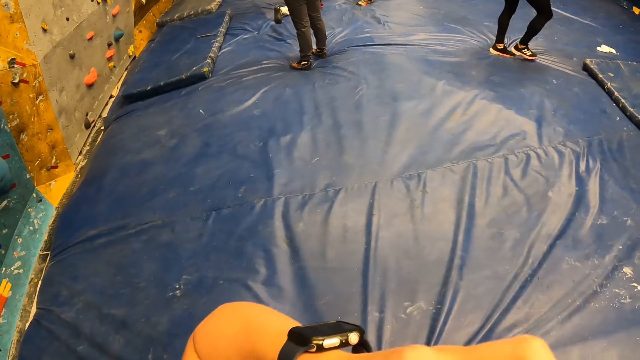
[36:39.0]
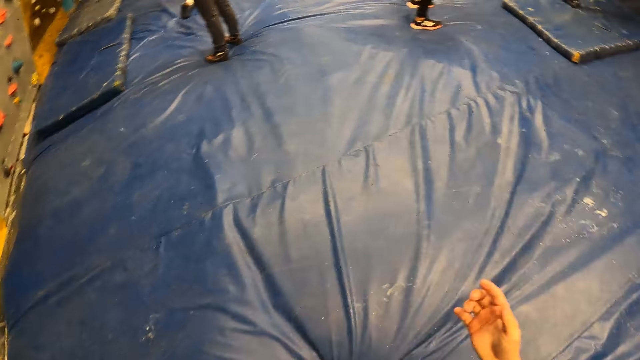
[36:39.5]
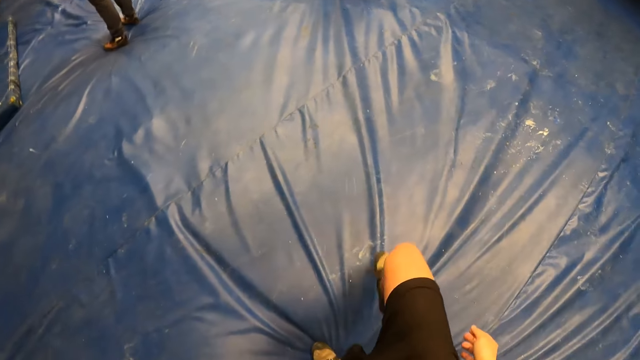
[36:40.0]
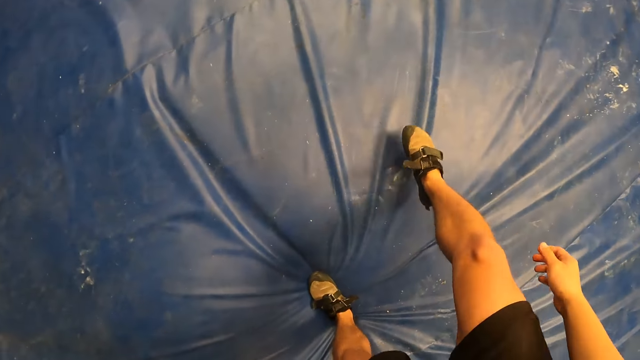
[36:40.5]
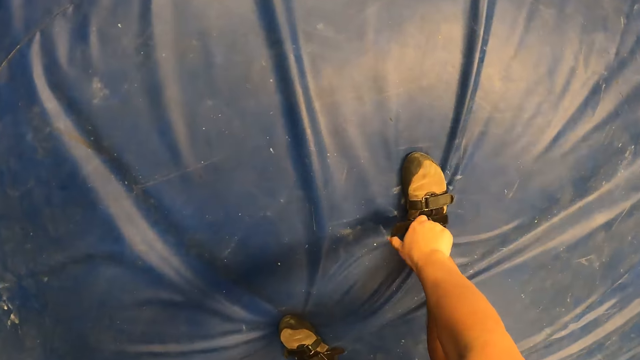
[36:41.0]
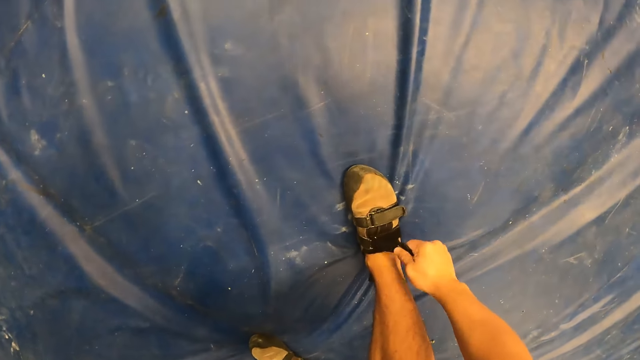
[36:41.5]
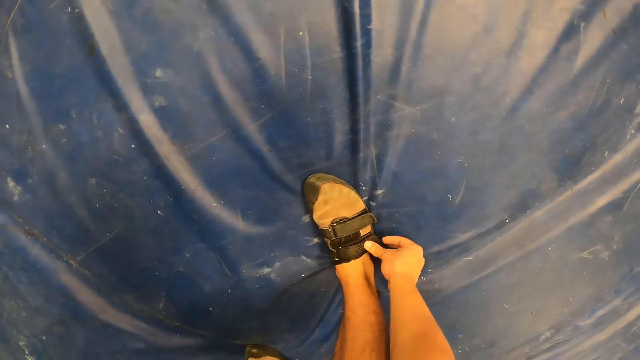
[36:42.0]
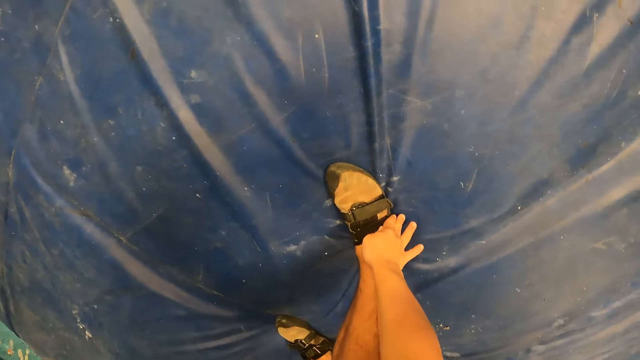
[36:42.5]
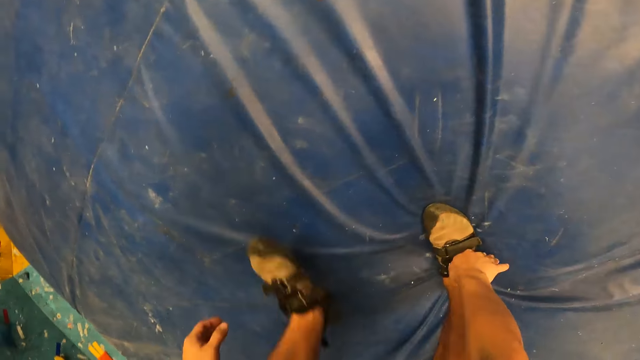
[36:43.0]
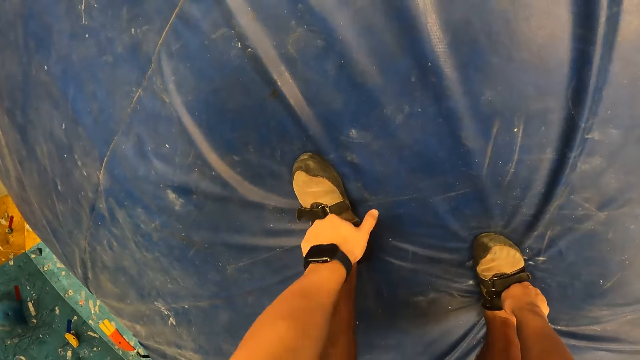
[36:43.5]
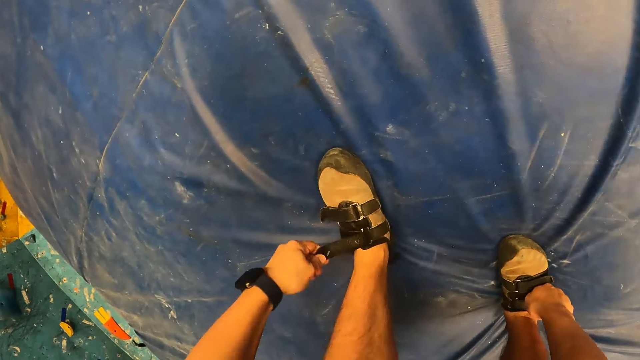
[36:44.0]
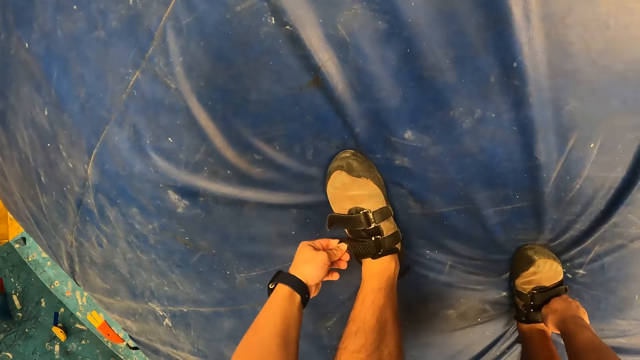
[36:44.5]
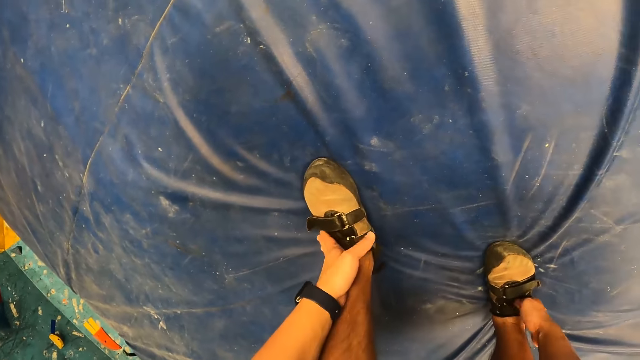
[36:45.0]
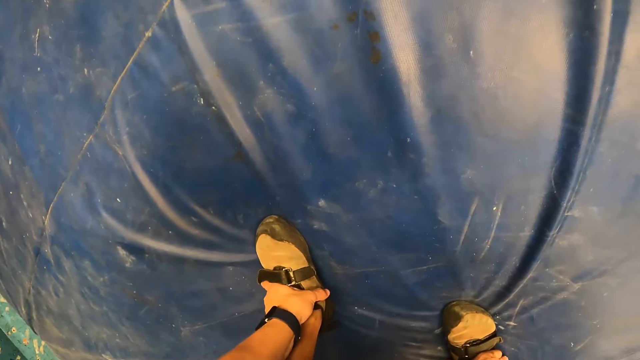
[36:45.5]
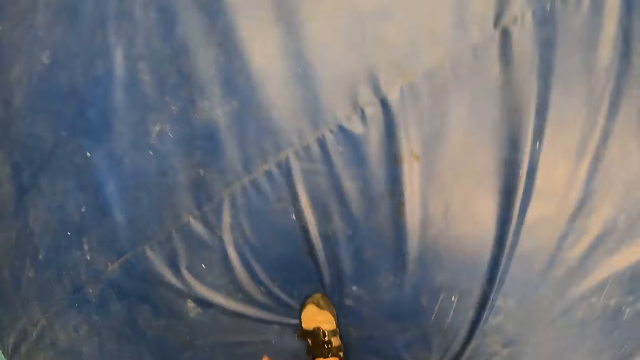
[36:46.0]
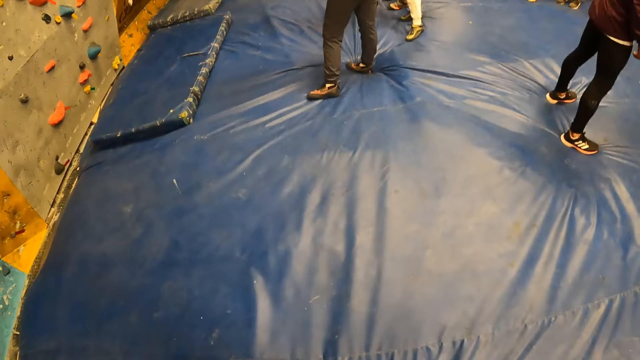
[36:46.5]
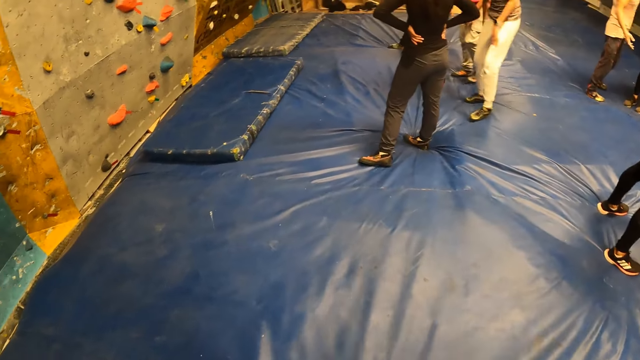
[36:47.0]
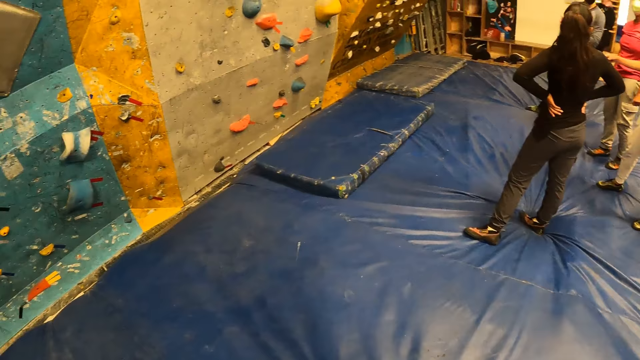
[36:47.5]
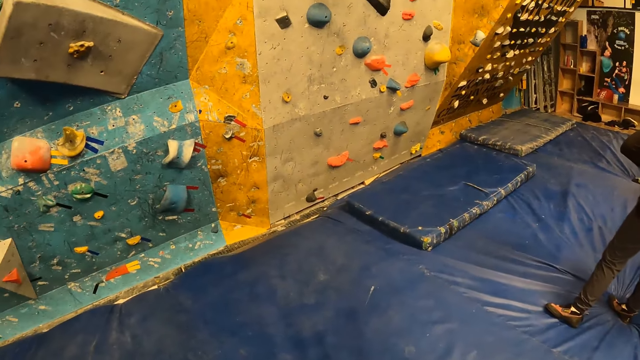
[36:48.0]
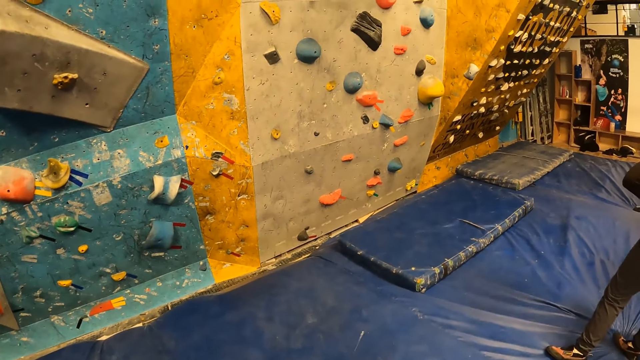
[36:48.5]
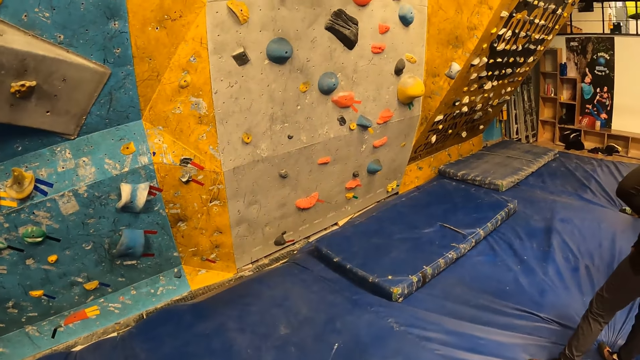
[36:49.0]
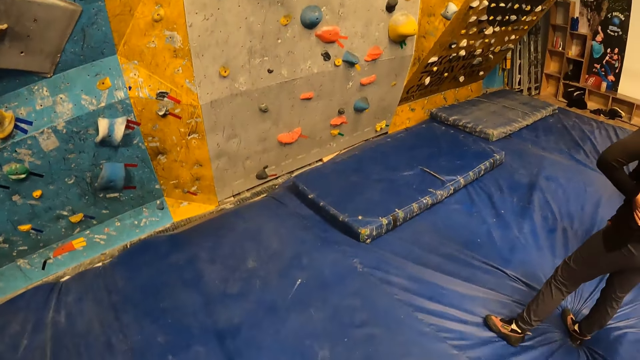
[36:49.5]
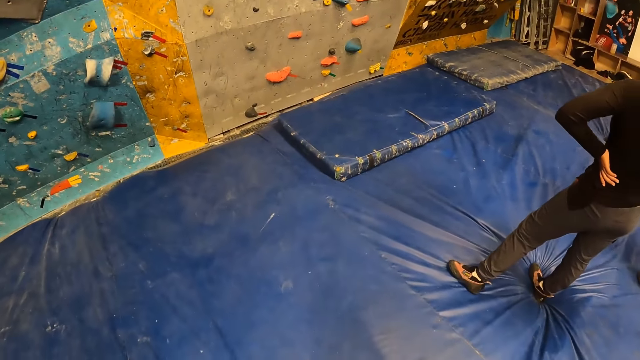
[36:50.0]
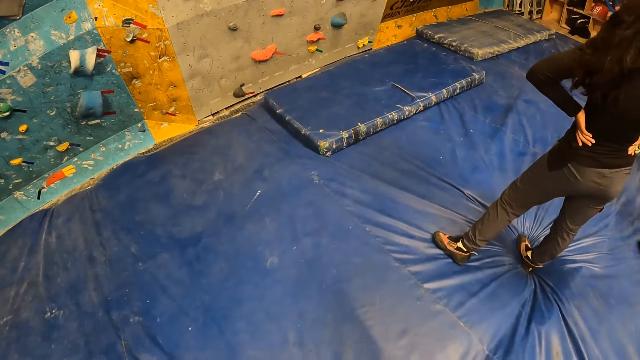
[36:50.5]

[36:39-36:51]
The camera wearer tightens his right shoe with his right hand. He touches the shoe. He tightens his left shoe with his left hand. He looks around.

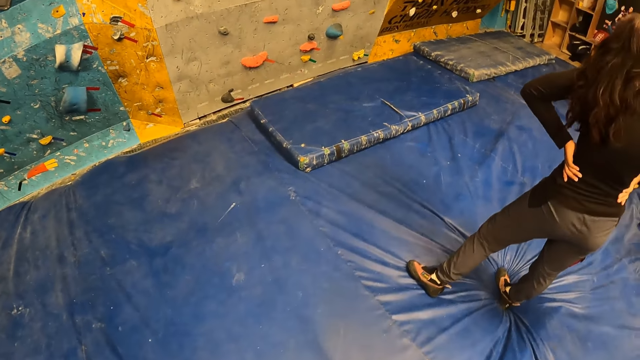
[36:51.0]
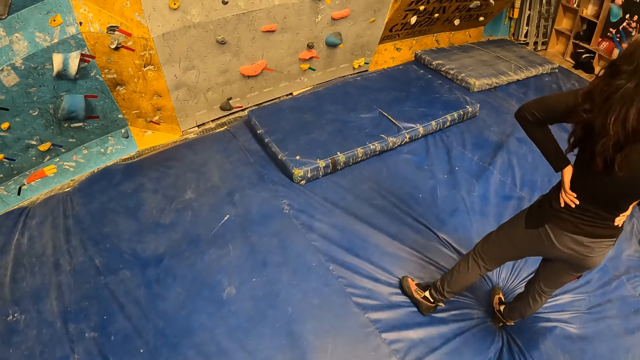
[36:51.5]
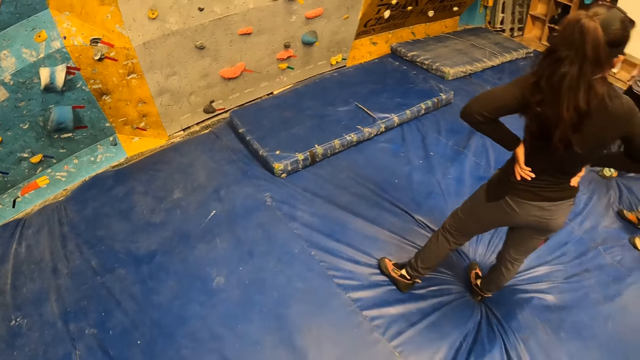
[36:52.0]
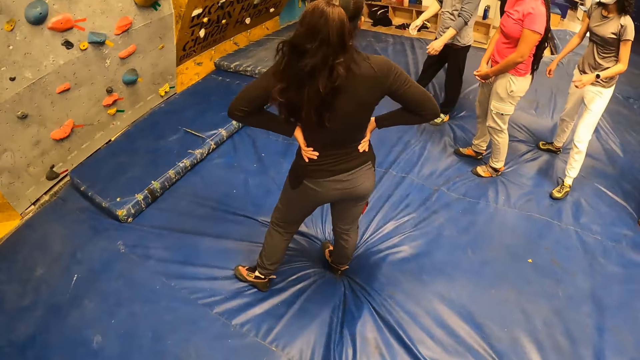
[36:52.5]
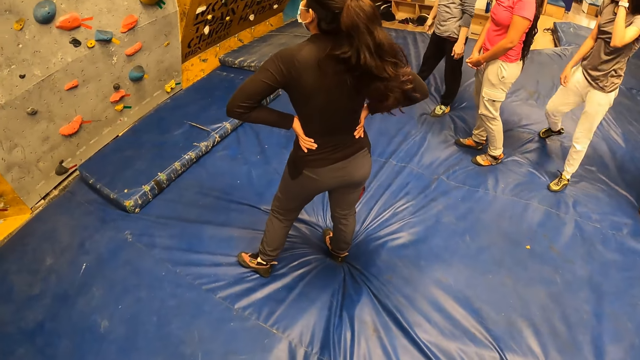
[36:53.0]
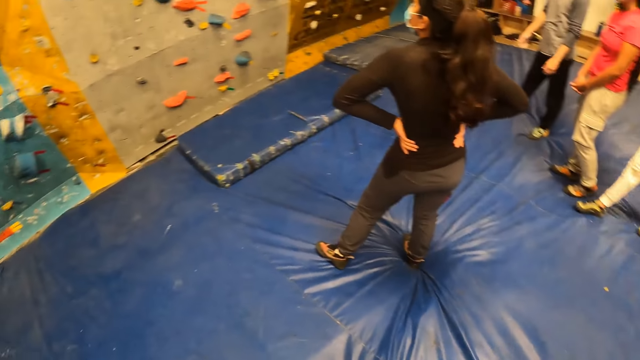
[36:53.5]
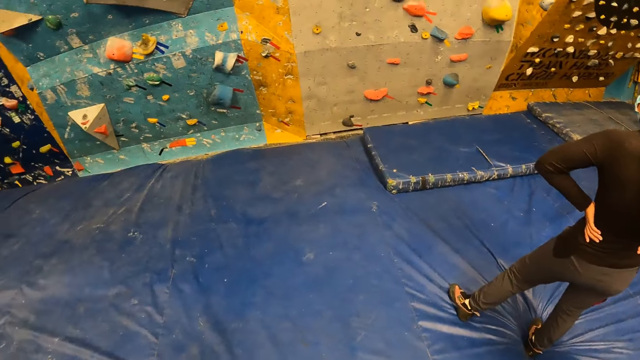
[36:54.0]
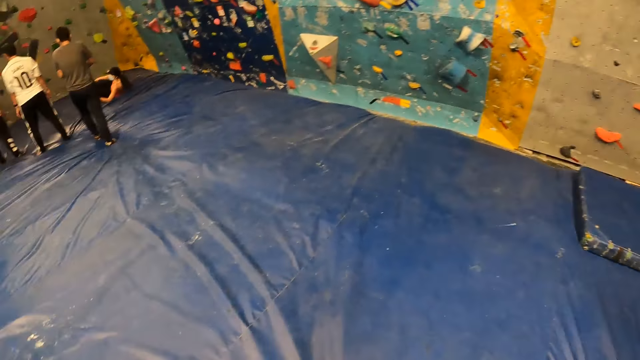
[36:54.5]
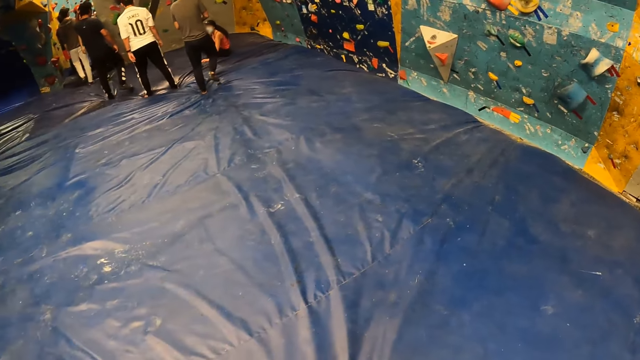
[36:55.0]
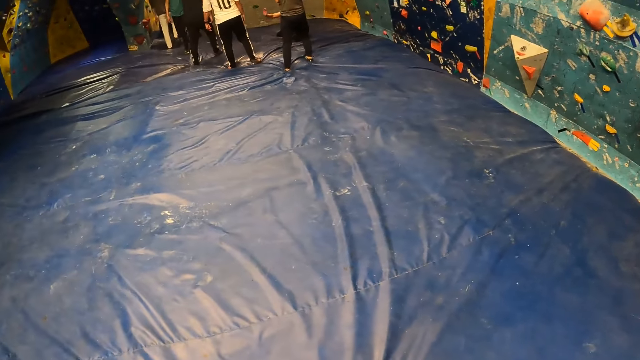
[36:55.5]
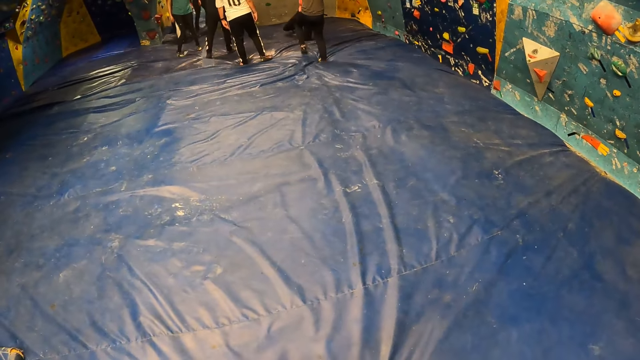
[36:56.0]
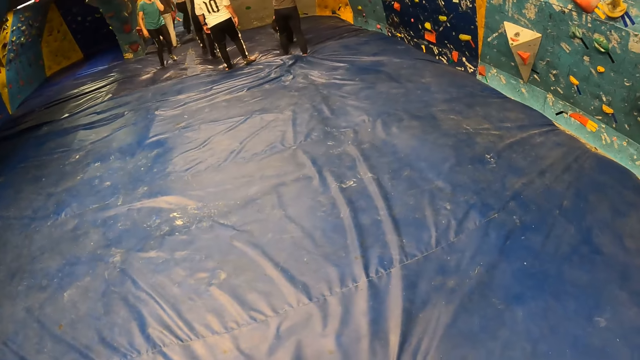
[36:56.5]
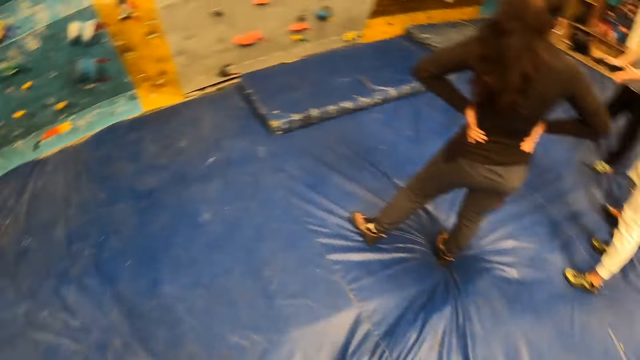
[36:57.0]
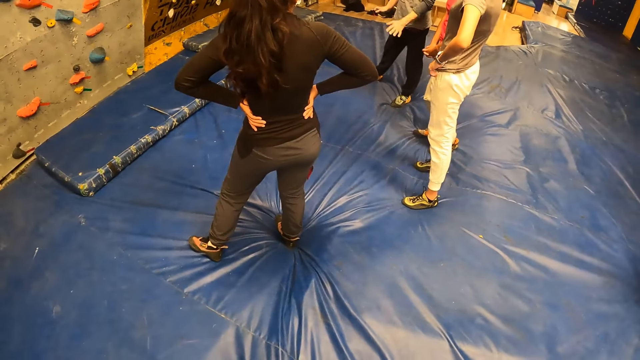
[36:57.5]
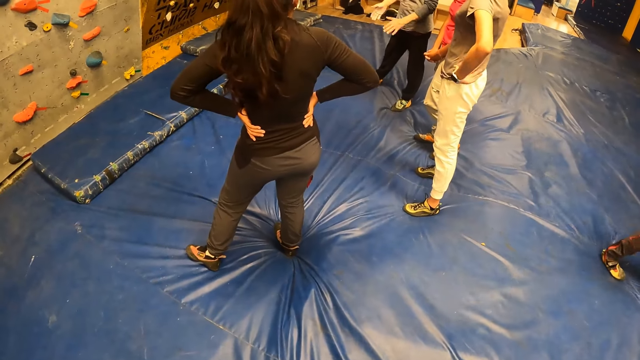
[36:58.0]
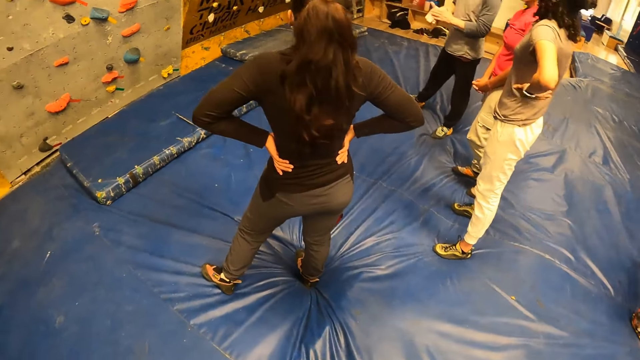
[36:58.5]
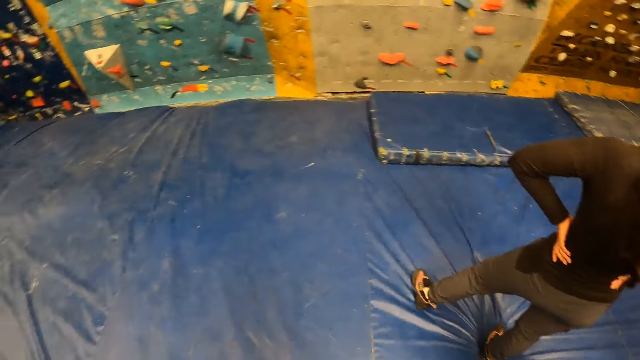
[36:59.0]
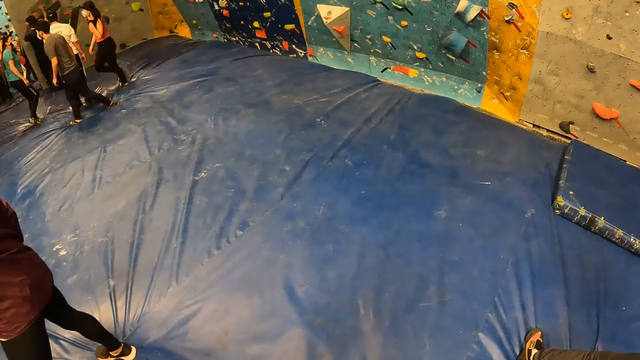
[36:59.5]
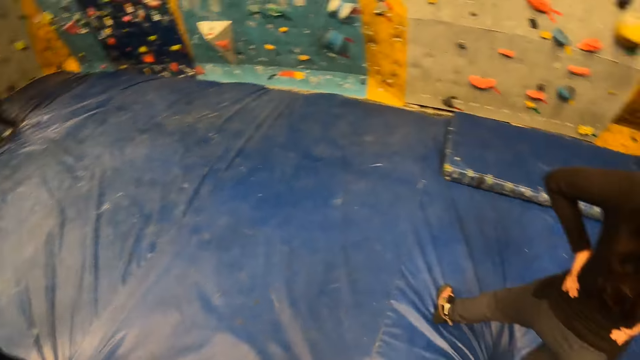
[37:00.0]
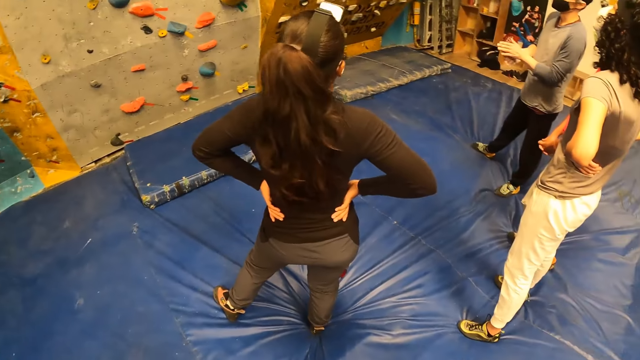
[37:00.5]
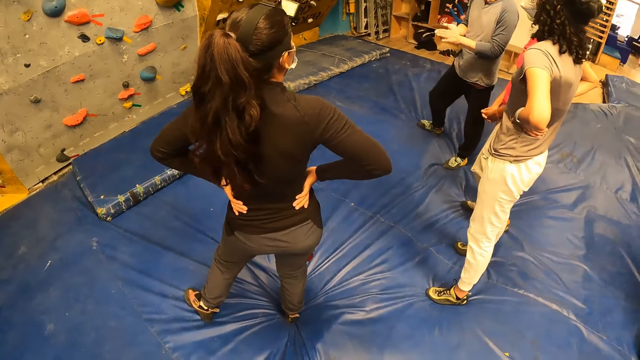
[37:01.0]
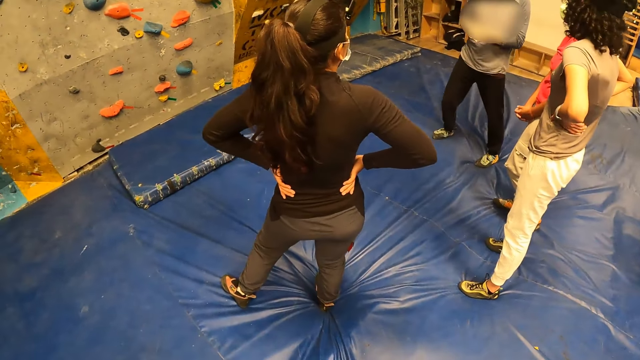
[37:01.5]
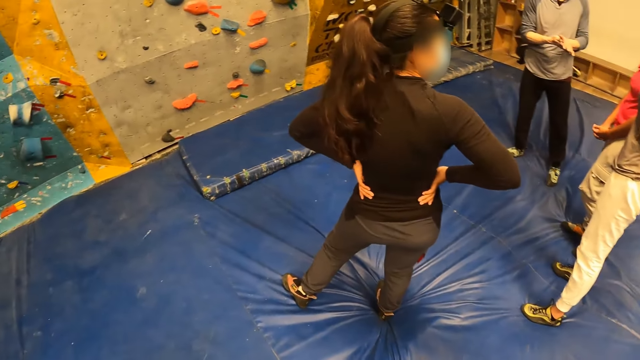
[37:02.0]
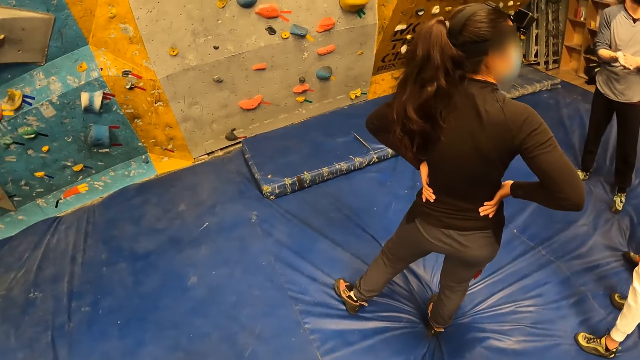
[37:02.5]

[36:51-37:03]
The camera wearer looks around.
